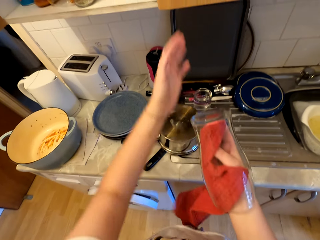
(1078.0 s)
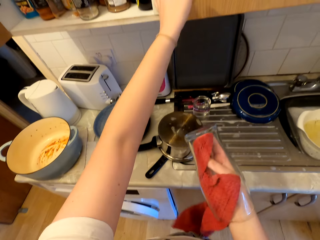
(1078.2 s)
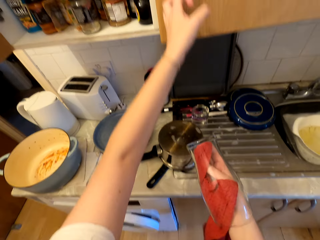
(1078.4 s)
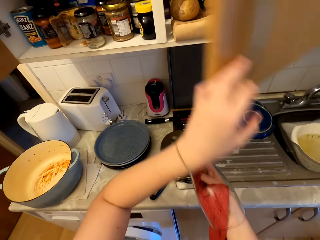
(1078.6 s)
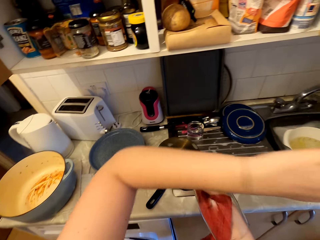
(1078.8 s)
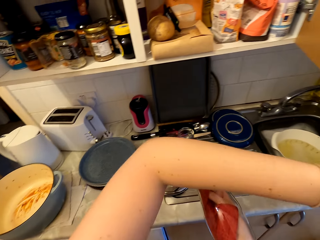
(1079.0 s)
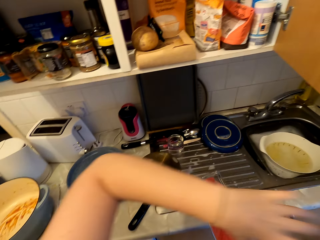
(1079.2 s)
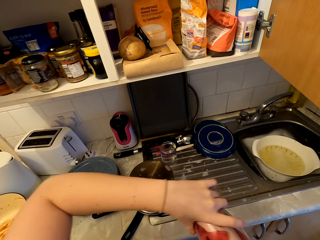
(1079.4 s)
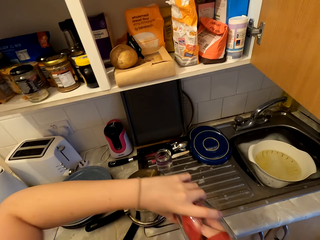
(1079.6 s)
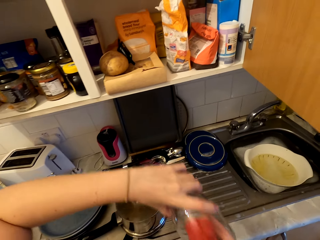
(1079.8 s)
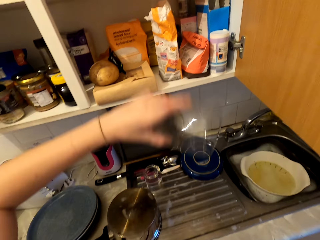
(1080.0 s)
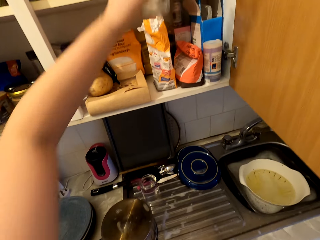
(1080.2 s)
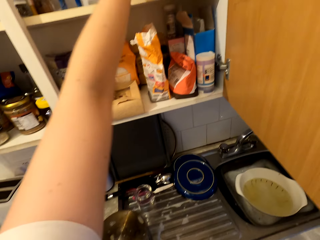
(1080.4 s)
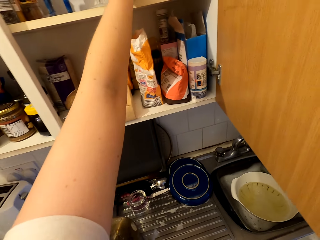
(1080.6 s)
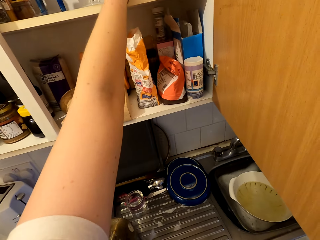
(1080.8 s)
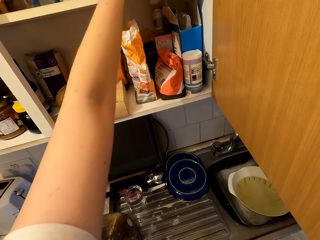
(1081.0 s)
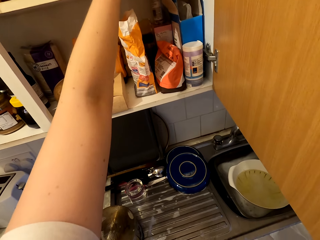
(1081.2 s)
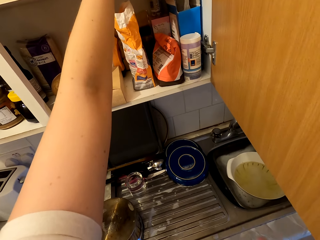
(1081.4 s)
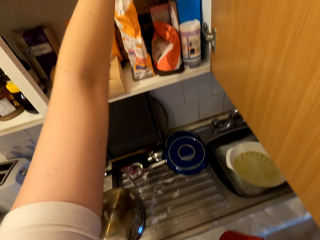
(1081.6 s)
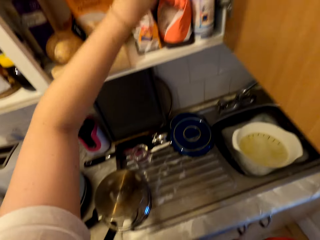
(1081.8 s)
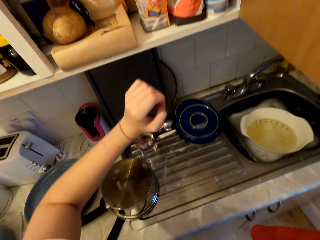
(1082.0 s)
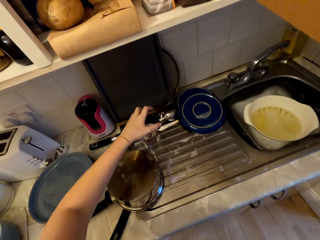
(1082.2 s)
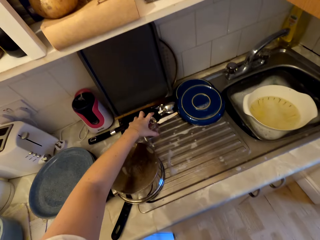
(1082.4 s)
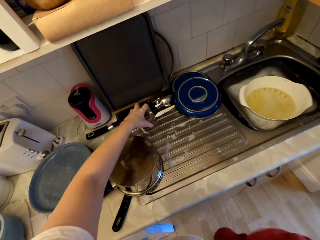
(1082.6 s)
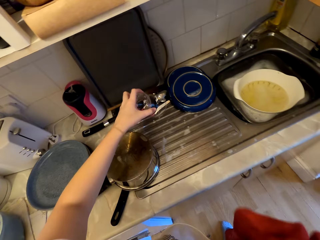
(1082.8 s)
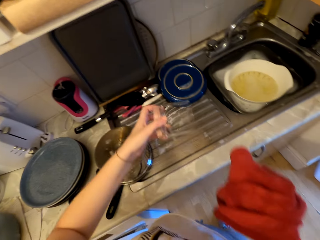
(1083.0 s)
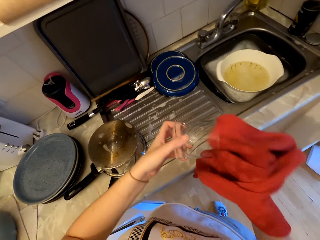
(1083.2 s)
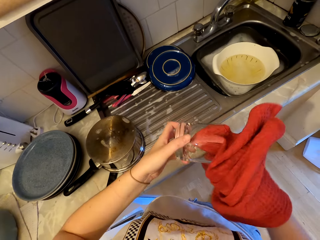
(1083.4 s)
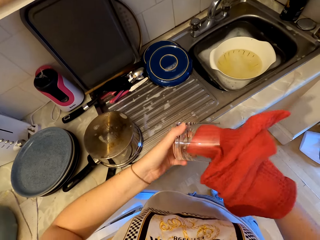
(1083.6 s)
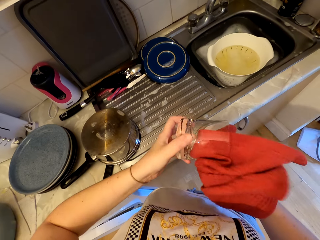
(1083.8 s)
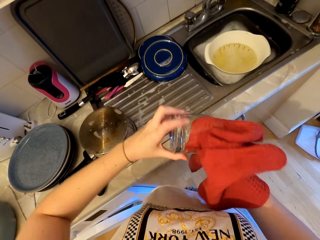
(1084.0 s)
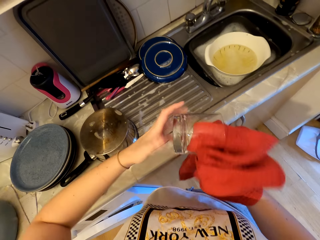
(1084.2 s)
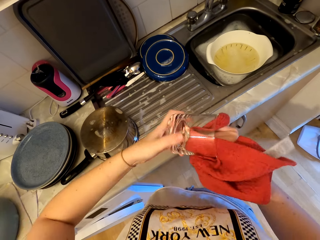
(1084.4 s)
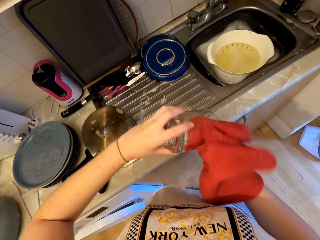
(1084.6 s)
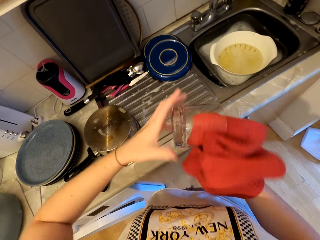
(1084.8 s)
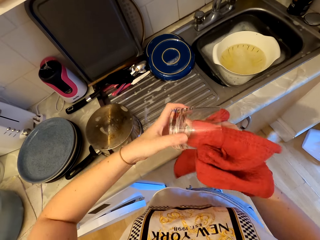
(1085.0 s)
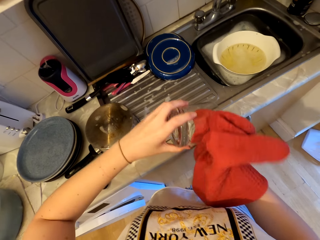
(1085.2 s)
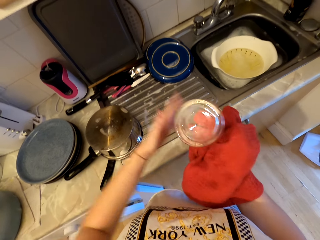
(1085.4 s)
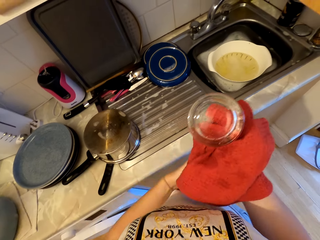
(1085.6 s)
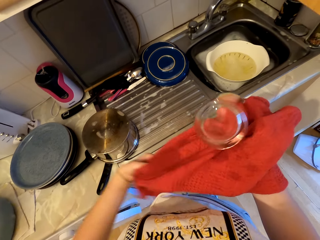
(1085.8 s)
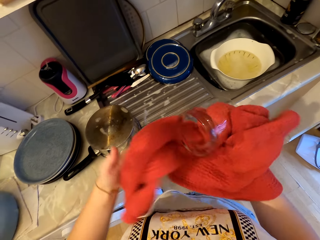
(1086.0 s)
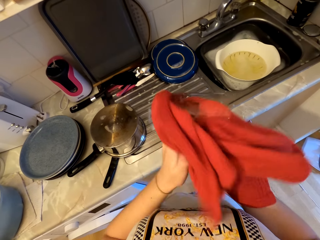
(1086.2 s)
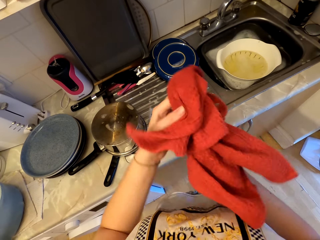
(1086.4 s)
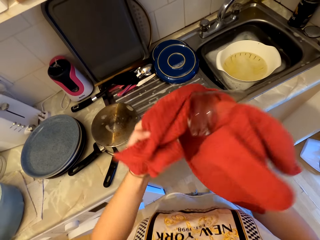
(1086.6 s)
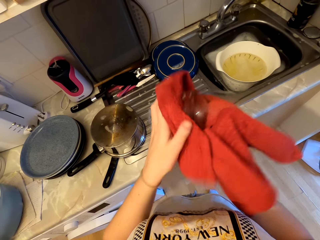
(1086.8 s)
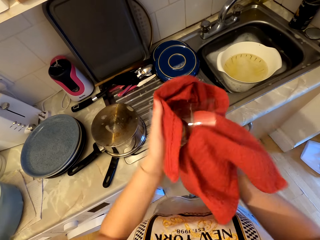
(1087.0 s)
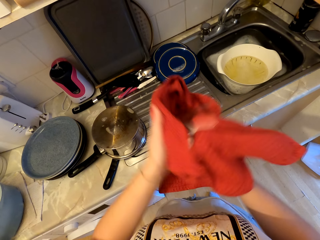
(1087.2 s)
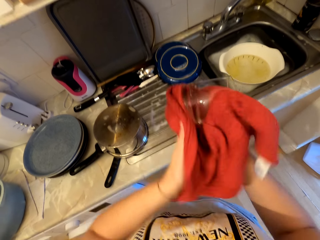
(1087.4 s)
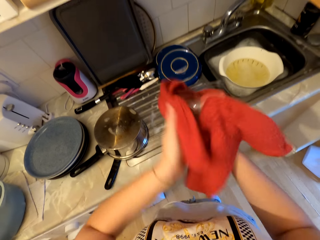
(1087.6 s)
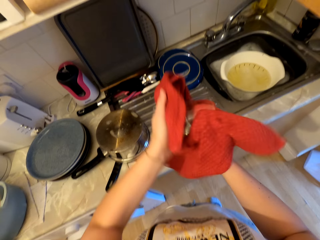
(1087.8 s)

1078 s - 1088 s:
The camera wearer opens the kitchen cabinet. They place the glass in the cabinet. They pick another glass from the sink. They wipe the glass with a towel.

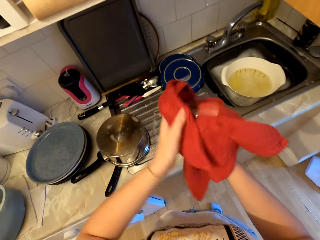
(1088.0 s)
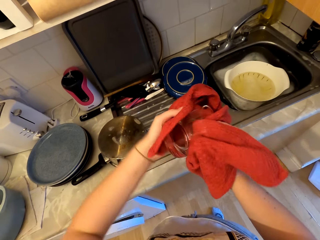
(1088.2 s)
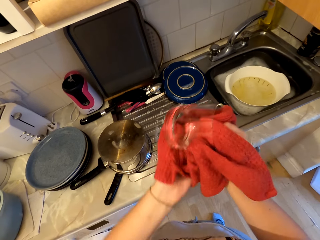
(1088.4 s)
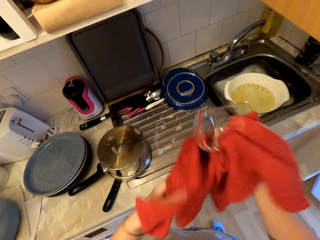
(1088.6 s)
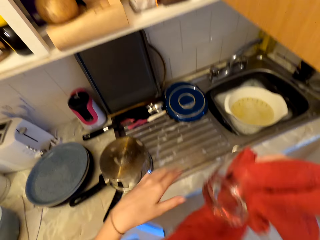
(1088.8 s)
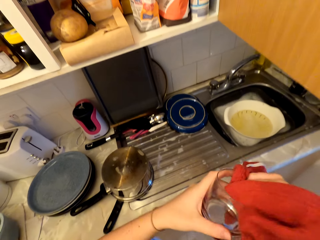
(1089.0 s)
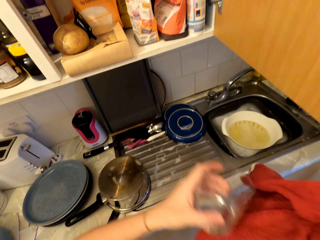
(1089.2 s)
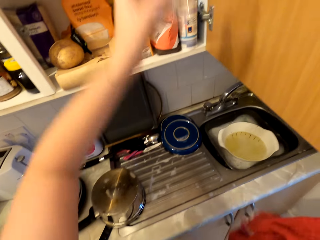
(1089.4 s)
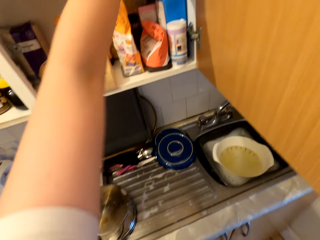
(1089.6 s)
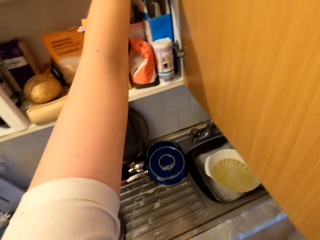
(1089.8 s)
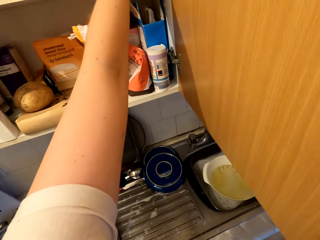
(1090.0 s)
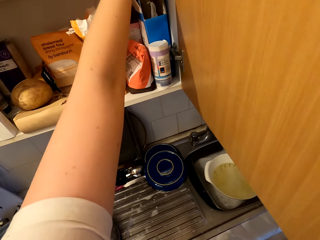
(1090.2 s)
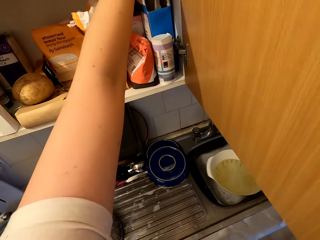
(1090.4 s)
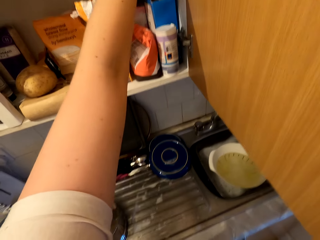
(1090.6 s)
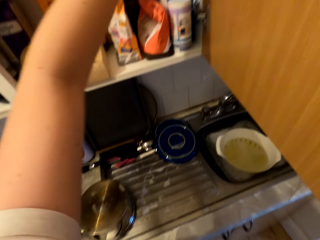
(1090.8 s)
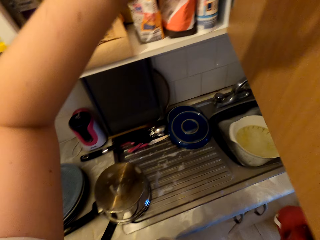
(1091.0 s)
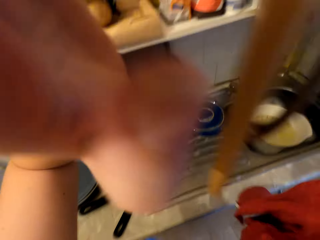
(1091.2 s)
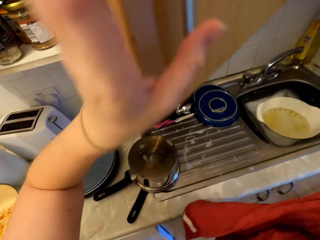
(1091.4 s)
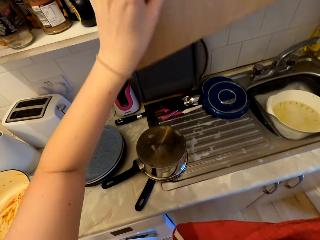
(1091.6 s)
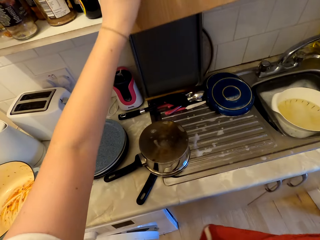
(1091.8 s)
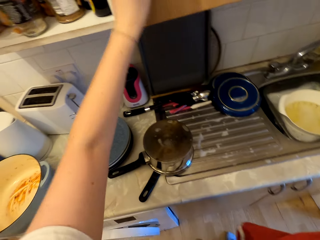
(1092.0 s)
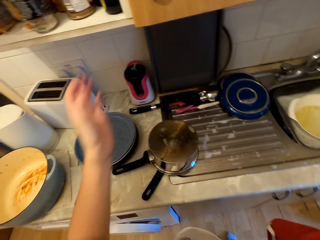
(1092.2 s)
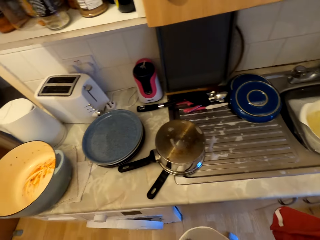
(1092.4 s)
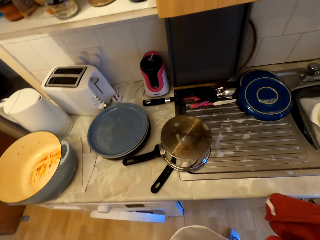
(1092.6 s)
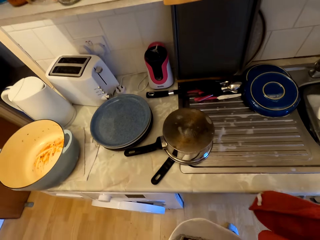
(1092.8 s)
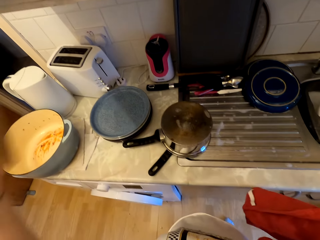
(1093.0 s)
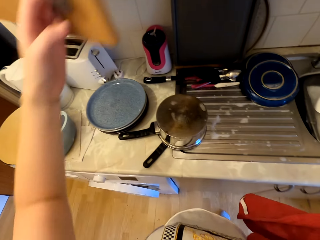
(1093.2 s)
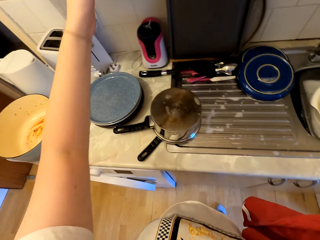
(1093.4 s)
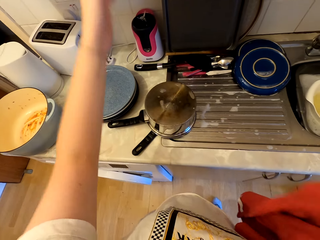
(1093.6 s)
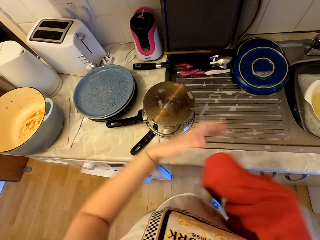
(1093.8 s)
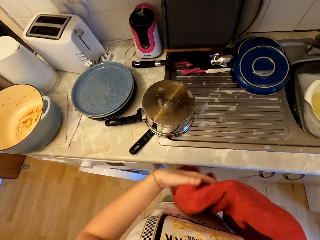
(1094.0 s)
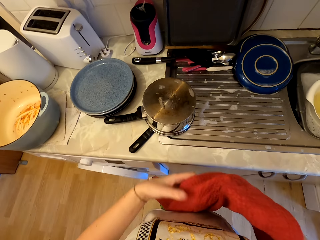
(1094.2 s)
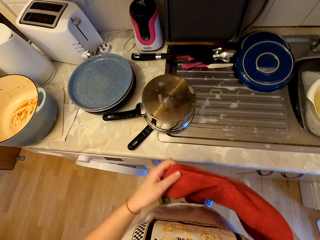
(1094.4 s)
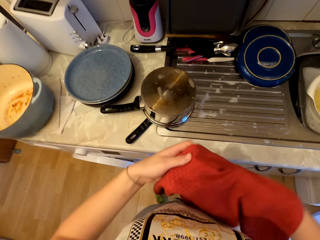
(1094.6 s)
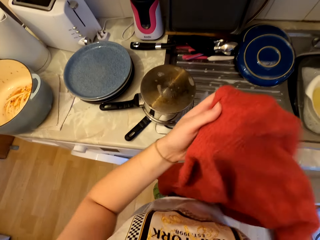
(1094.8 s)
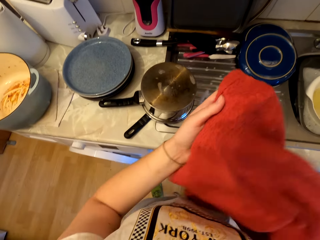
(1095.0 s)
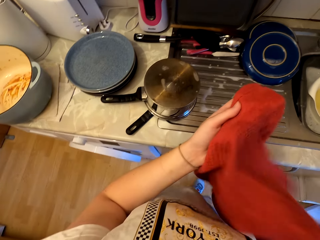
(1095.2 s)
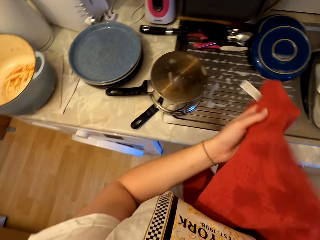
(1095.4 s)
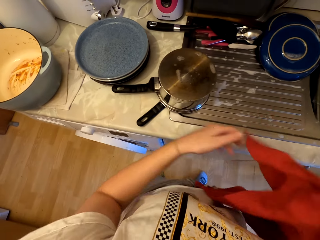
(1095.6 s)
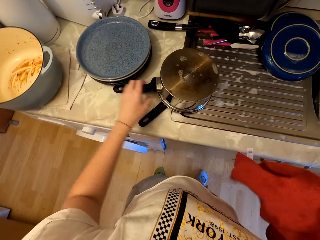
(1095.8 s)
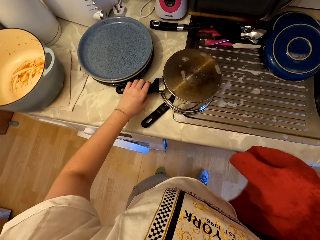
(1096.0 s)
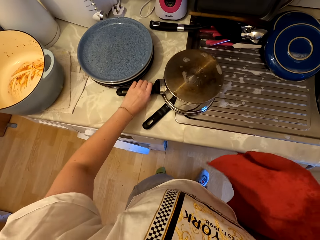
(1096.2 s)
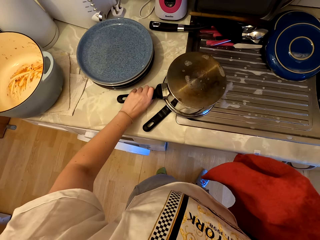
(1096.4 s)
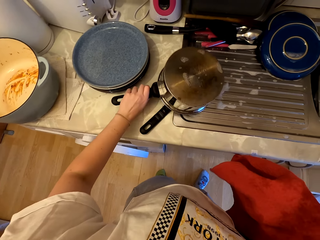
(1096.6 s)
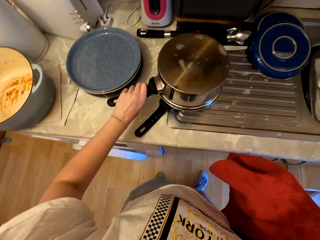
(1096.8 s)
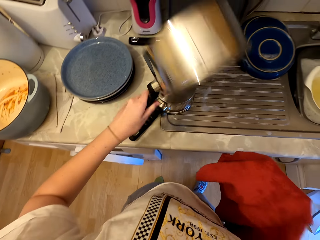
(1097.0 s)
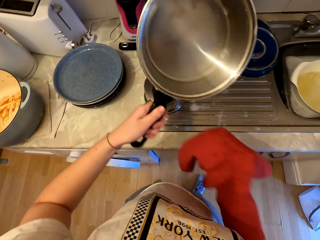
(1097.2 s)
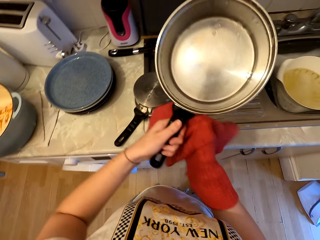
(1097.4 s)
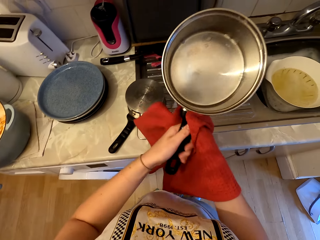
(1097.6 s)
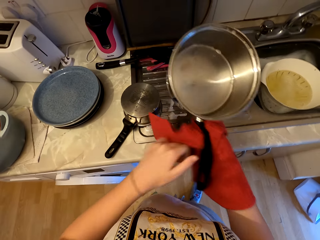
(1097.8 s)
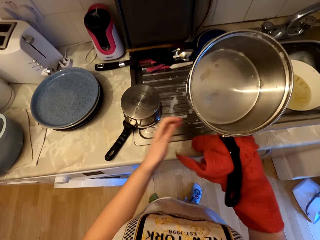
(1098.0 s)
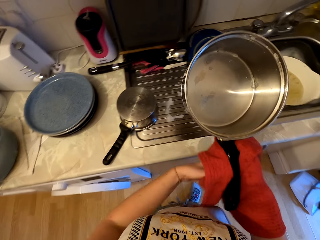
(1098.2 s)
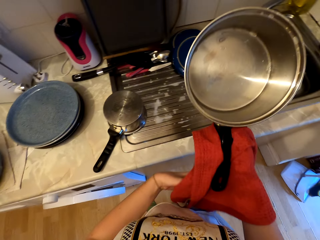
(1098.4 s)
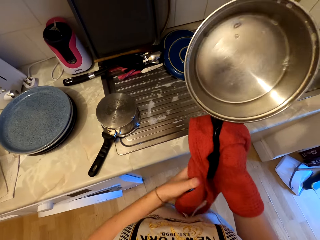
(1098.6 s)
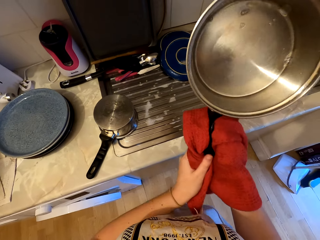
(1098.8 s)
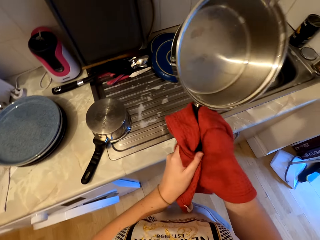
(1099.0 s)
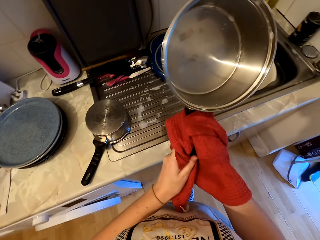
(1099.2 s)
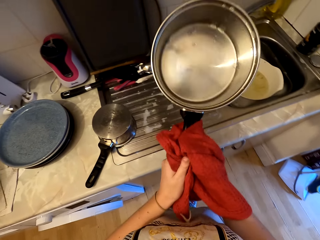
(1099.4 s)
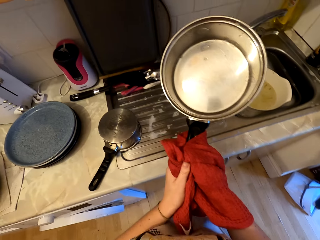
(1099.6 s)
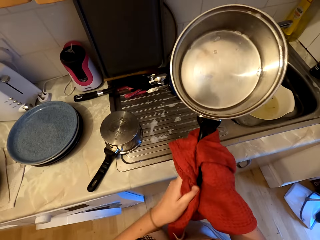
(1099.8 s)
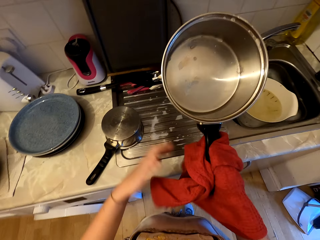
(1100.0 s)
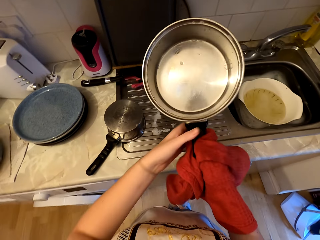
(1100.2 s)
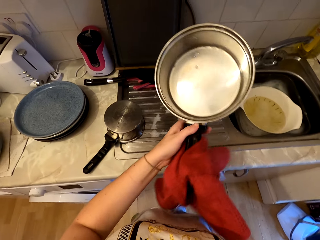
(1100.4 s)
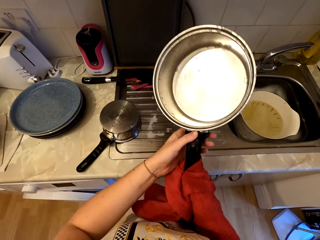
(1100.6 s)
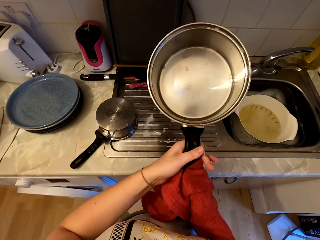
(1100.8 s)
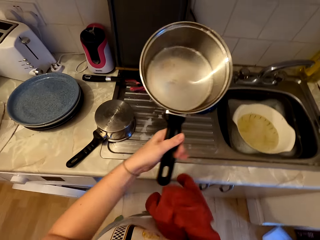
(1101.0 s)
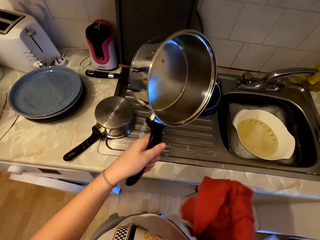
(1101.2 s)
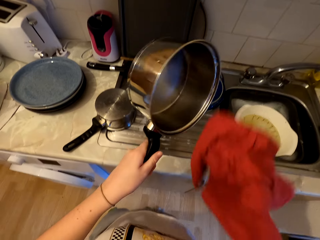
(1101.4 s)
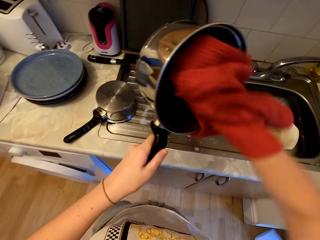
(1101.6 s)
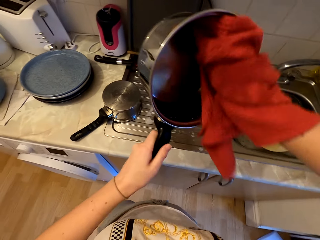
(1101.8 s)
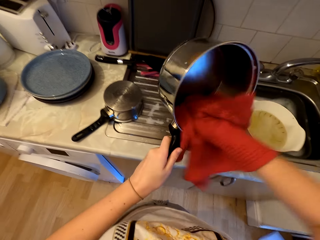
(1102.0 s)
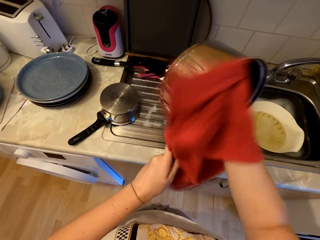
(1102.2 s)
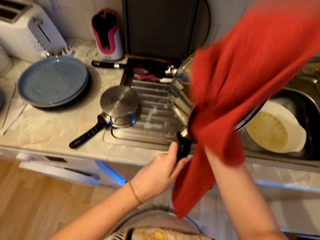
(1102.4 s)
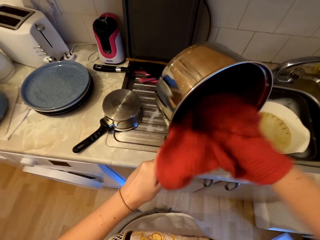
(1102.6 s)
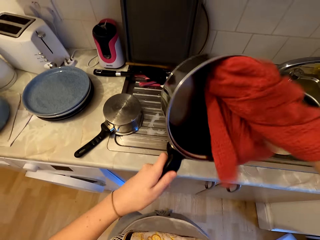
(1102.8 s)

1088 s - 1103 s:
The camera wearer places the glass in the cabinet. They close the cabinet. They close the left cabinet door. They close the other door of the cabinet. They hold the towel with the right hand. They pick a sauce pan or cooking pot from the counter. They wipe the sauce pan with a towel. They hold the cooking pot with the right hand.
